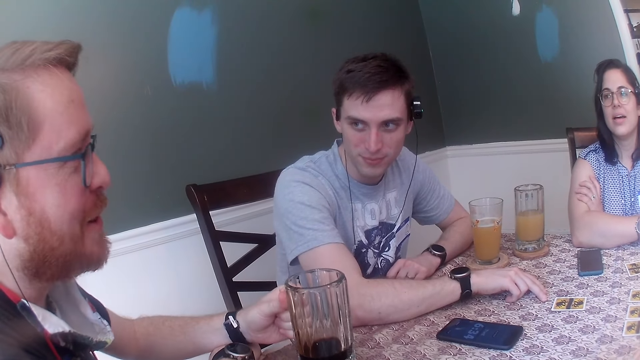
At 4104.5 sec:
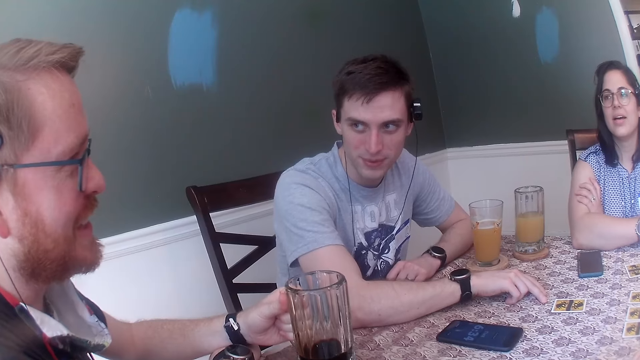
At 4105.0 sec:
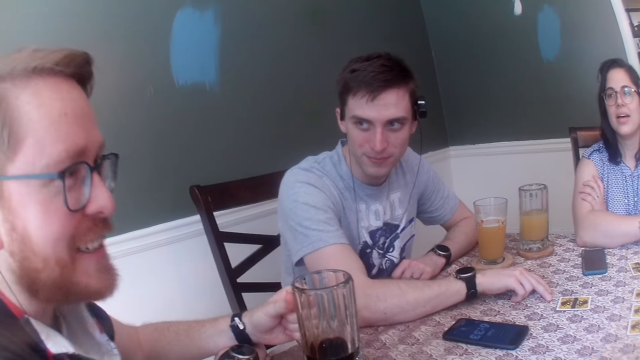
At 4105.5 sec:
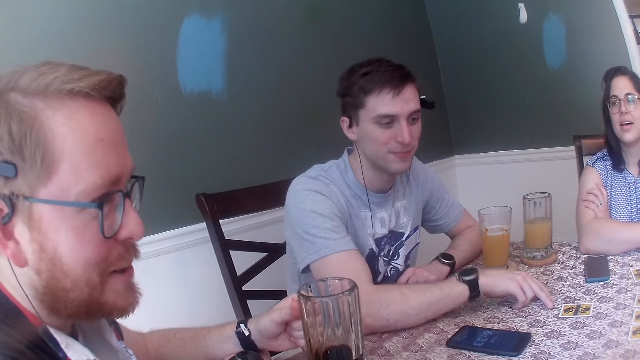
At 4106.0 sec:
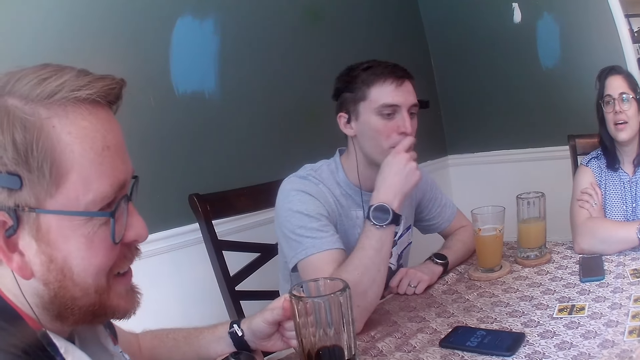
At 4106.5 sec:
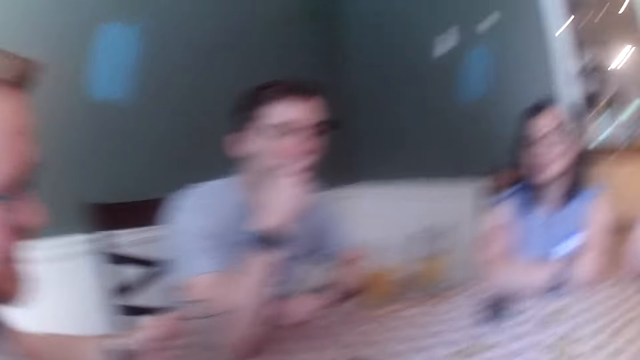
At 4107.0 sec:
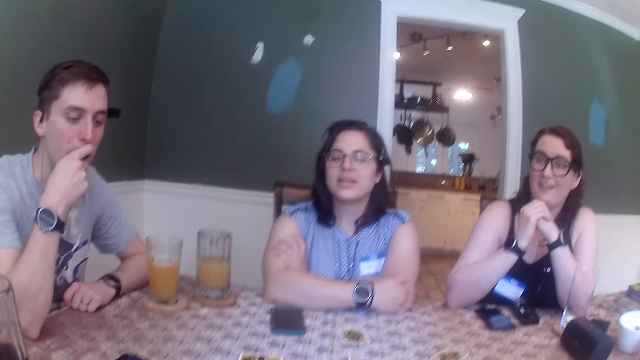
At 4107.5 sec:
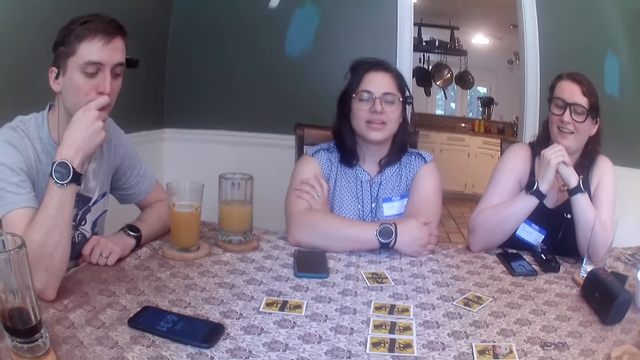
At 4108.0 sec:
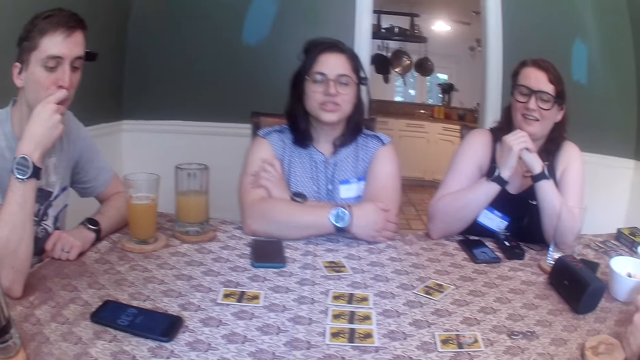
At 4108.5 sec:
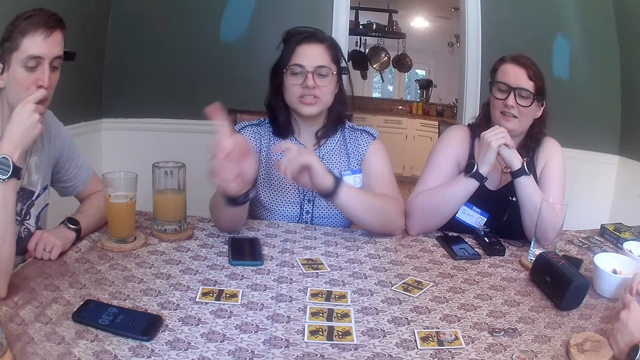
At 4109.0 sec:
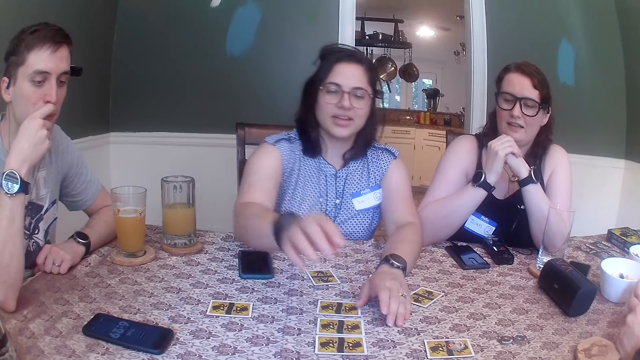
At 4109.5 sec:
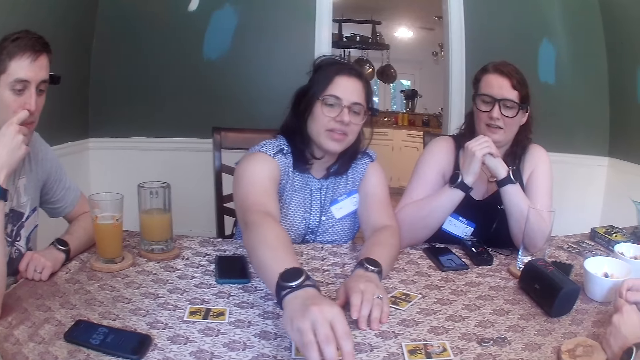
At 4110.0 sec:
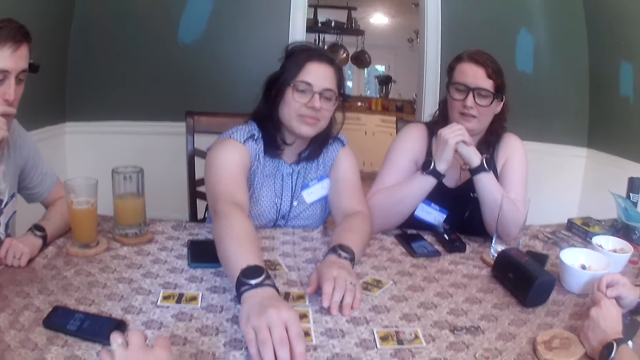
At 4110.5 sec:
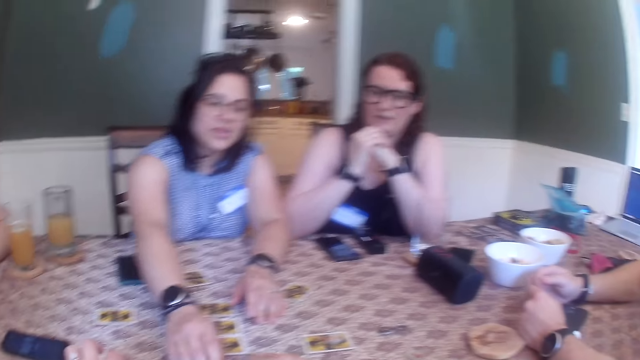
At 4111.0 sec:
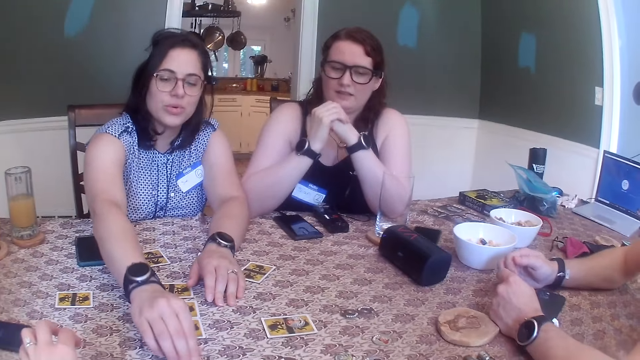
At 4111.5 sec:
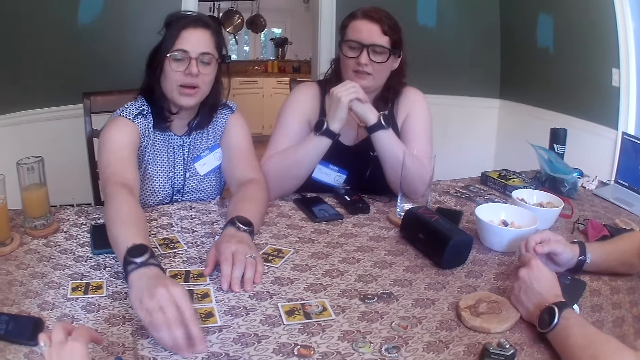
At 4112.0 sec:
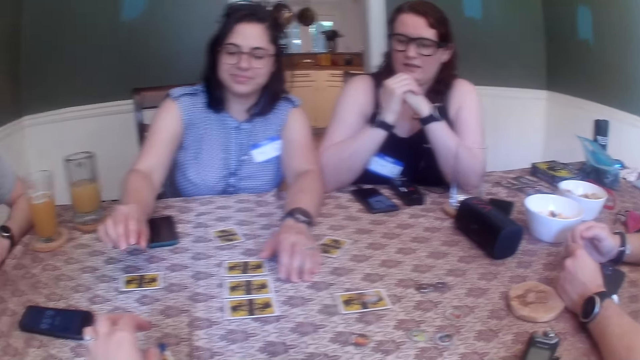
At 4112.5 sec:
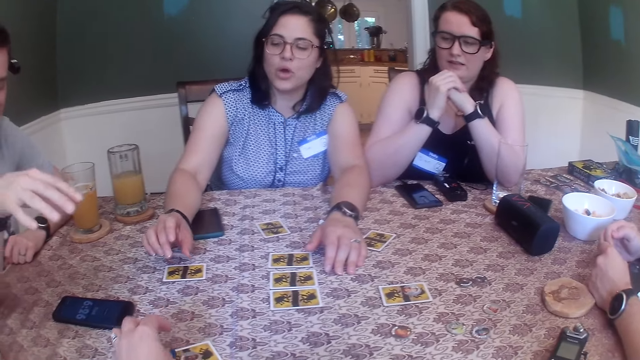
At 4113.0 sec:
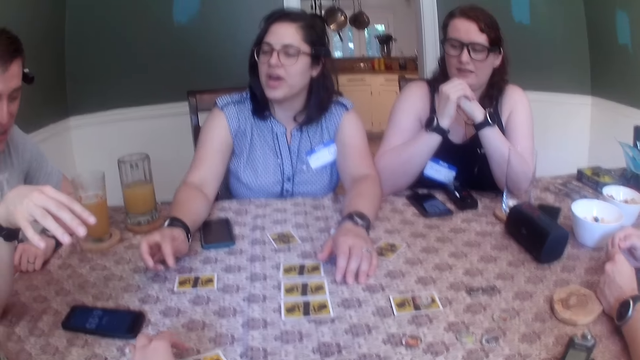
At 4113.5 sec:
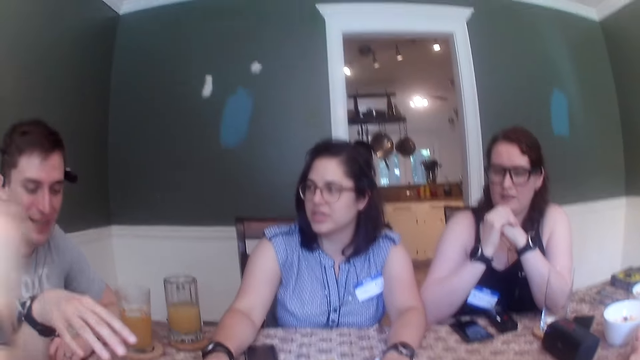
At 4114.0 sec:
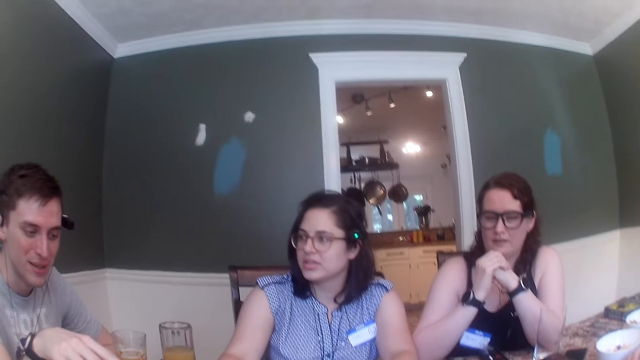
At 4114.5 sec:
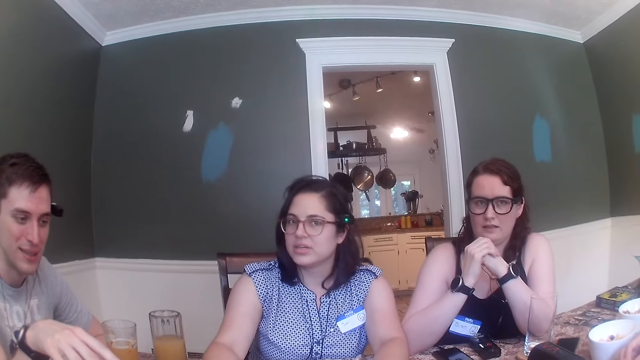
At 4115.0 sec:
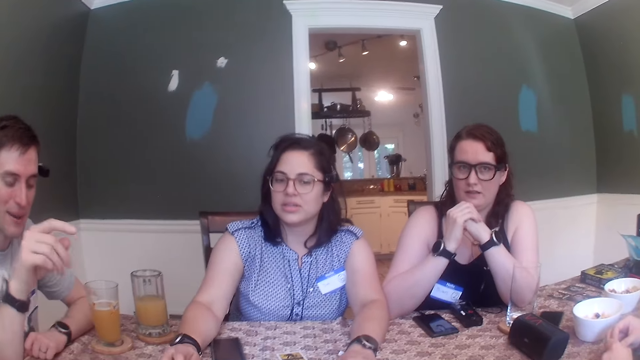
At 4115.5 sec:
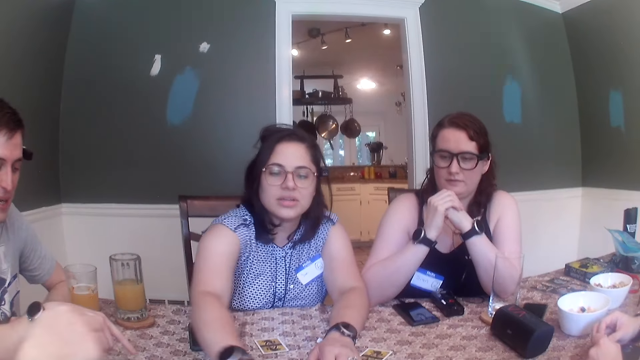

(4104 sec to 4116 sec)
The woman picks the card token from the table with her right hand. The woman holds the card.

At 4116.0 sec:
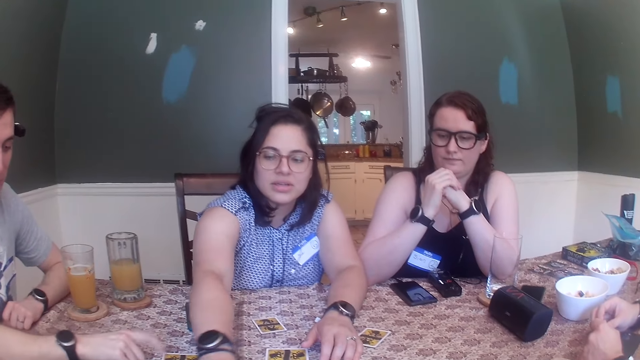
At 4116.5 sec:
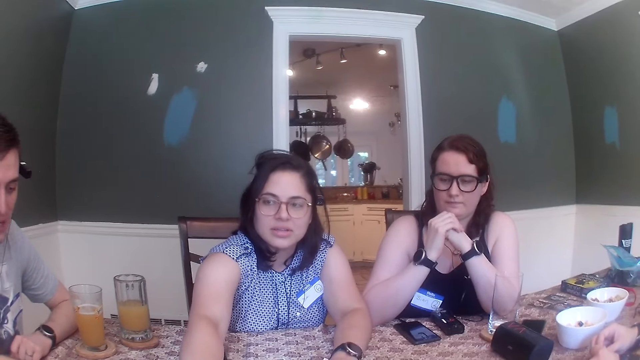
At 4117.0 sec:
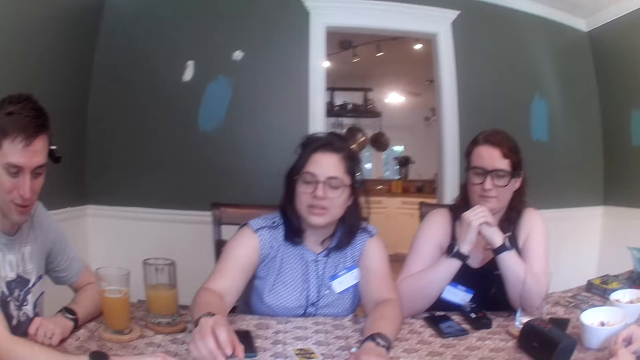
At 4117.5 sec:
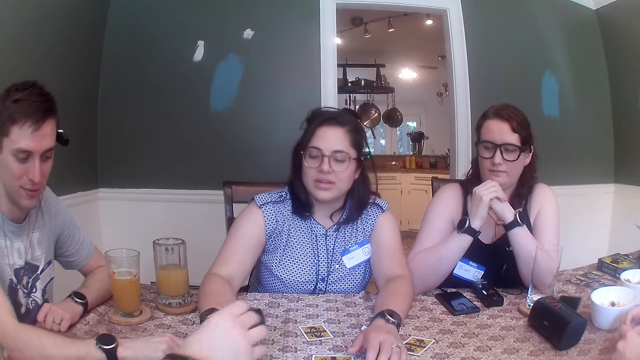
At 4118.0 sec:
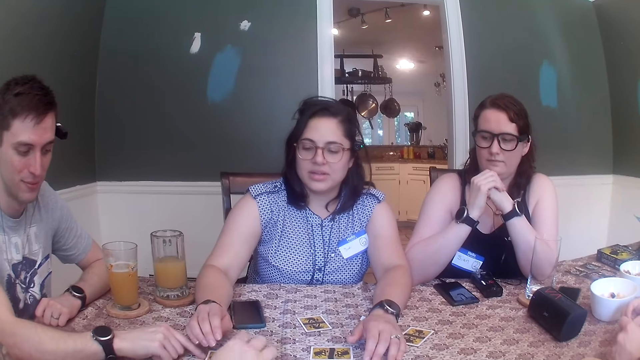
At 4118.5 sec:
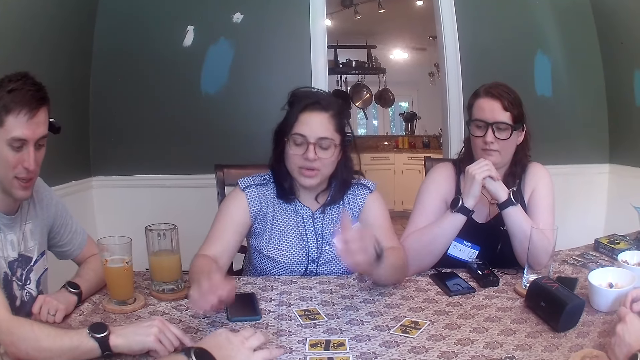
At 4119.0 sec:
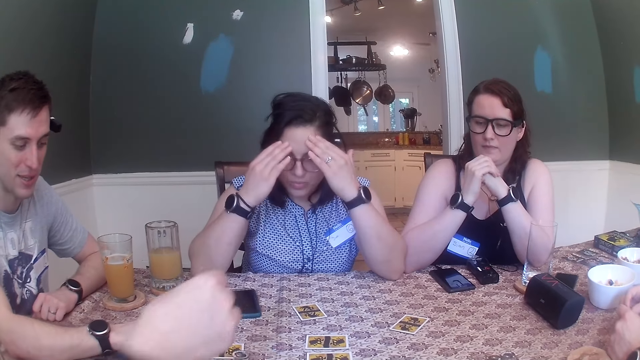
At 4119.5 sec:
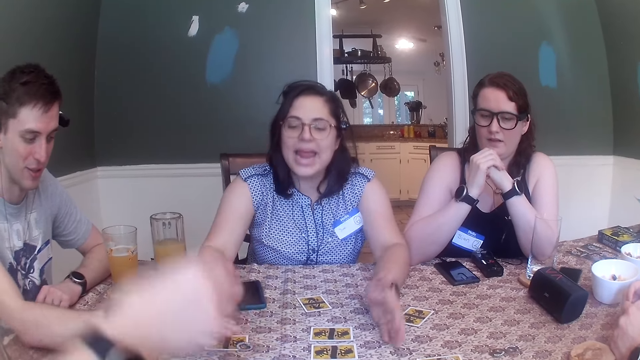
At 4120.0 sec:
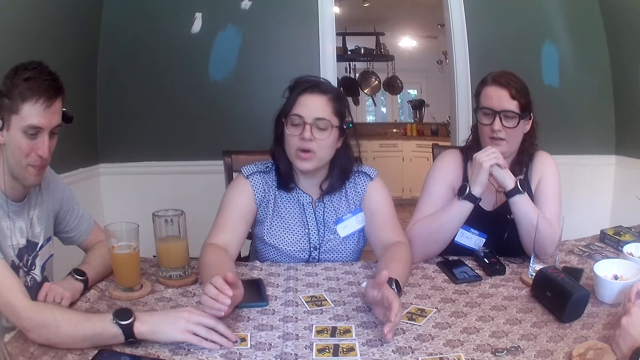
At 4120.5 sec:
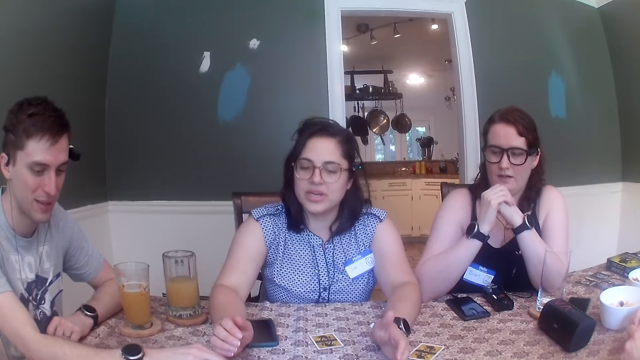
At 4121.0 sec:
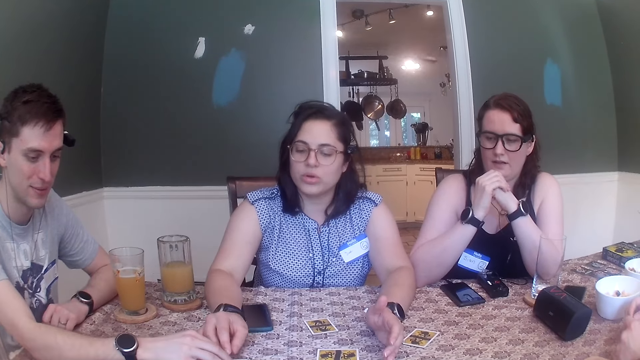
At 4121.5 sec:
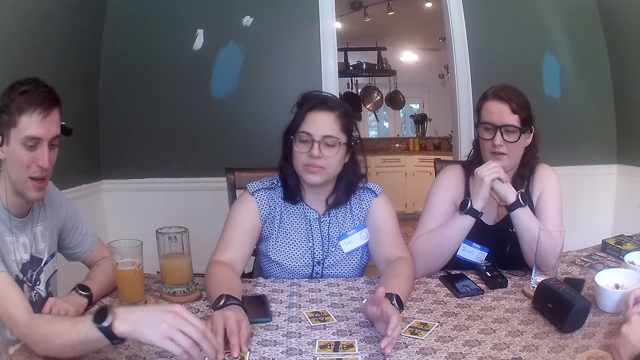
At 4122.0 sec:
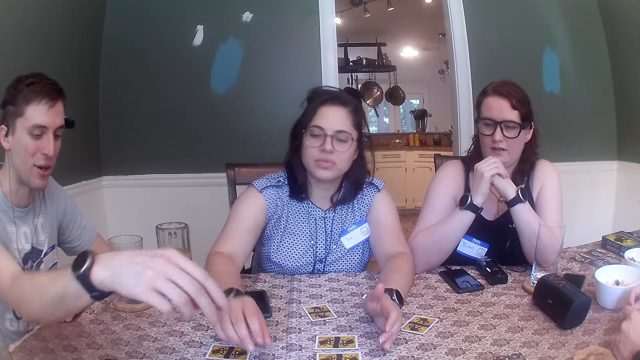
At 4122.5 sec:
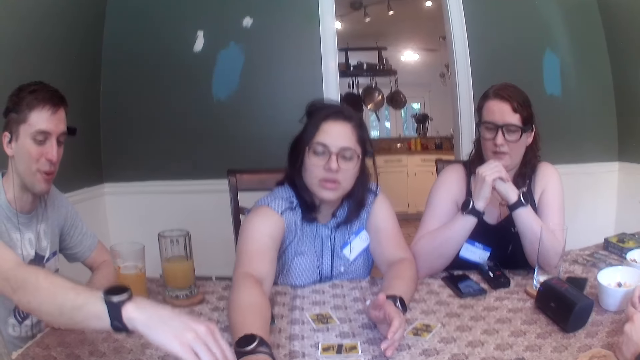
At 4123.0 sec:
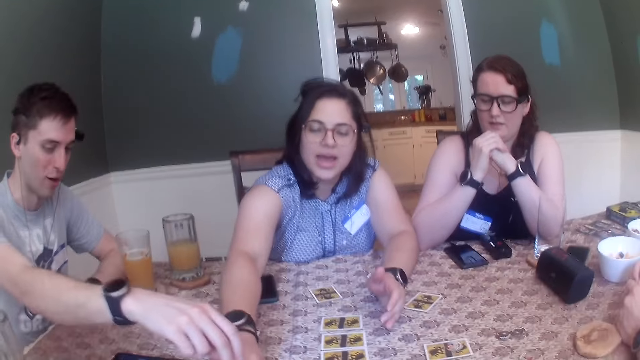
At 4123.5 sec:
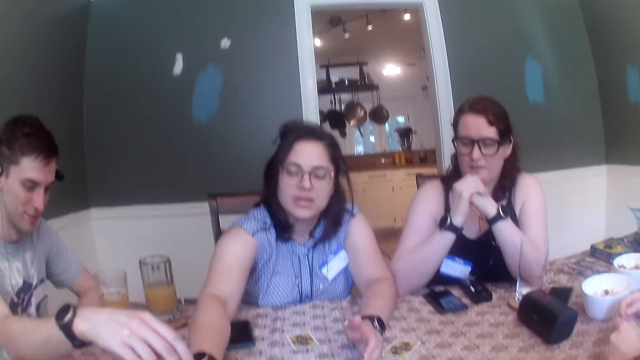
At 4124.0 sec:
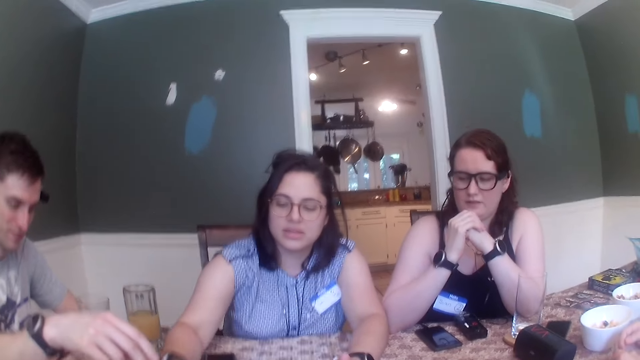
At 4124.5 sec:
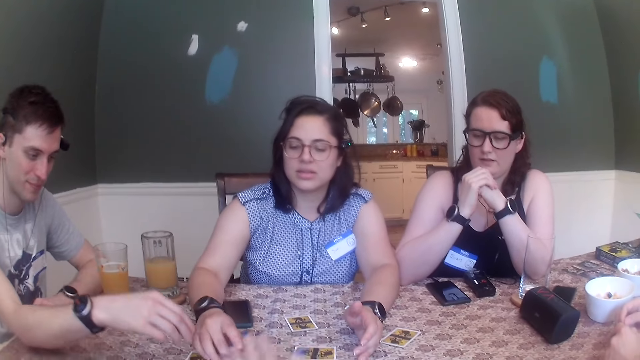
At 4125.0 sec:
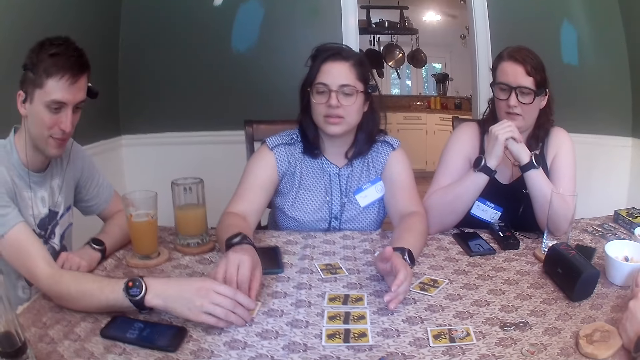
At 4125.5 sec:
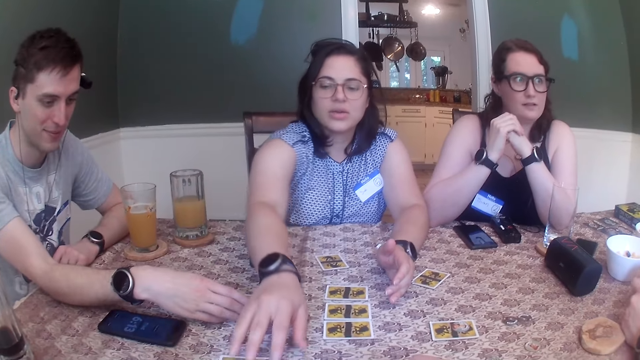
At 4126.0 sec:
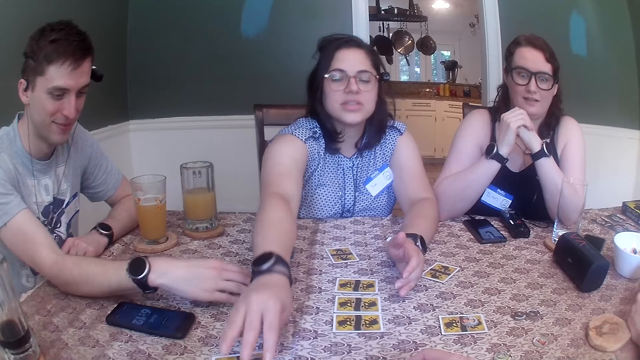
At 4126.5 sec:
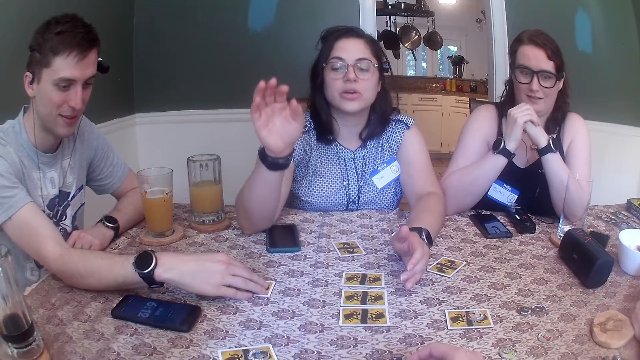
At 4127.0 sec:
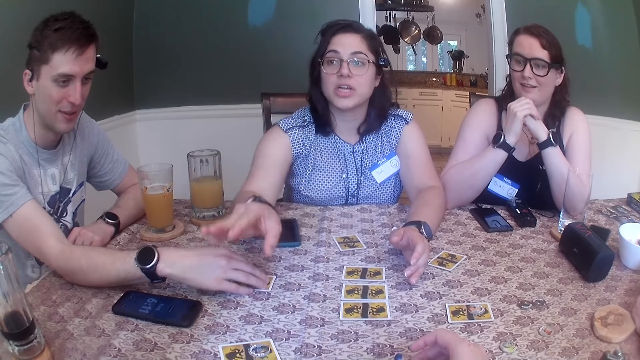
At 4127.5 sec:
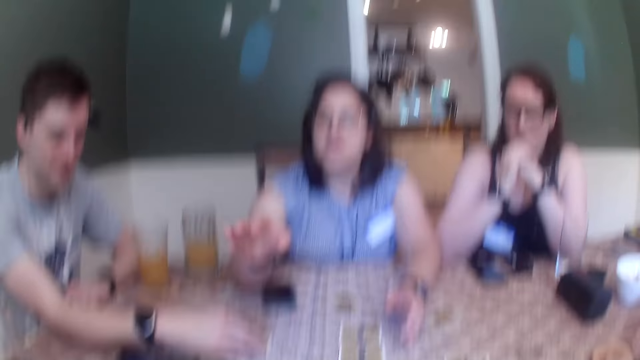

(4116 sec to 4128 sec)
The man places a card token on the table. The other man shifts the card token from the table with his right hand. The woman picks the card token from the table with her right hand. The woman holds the card. The woman shifts the card on the table with her right hand. The other man touches the card on the table with his right hand.
